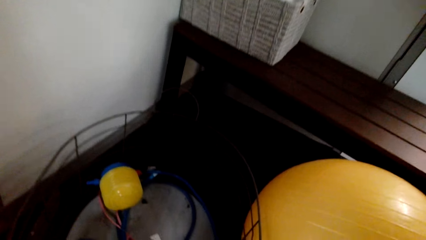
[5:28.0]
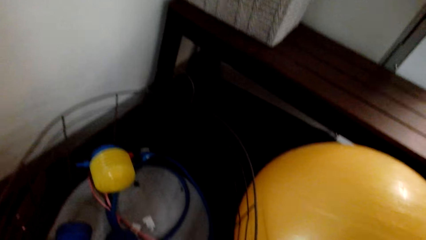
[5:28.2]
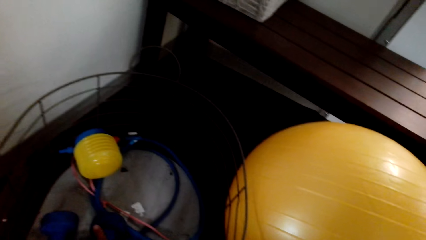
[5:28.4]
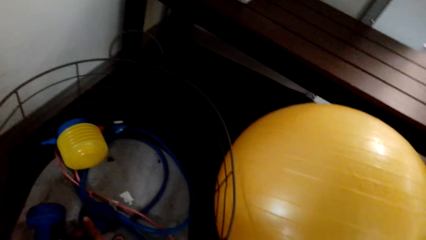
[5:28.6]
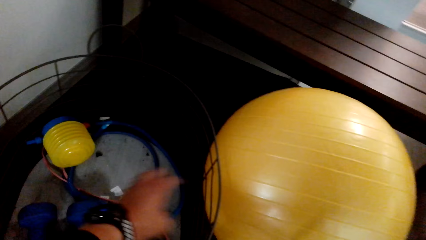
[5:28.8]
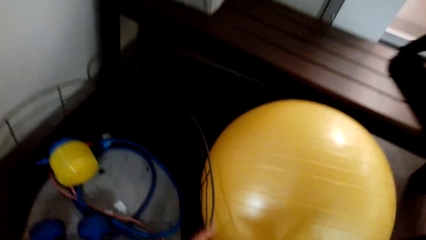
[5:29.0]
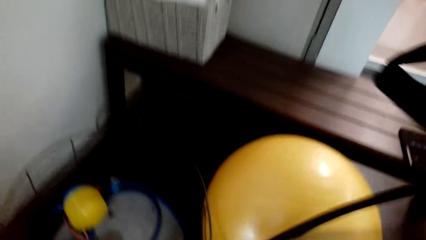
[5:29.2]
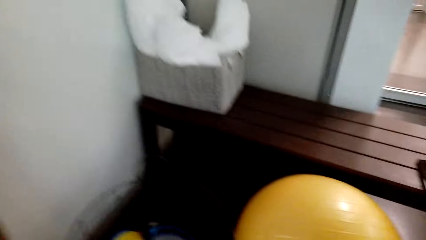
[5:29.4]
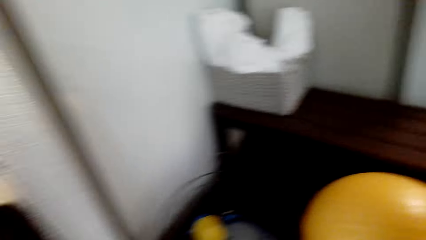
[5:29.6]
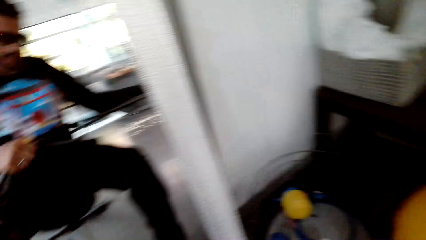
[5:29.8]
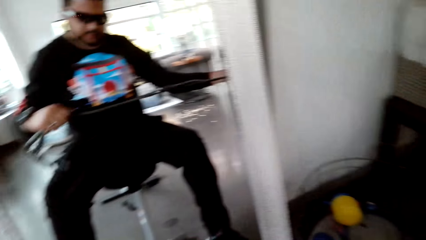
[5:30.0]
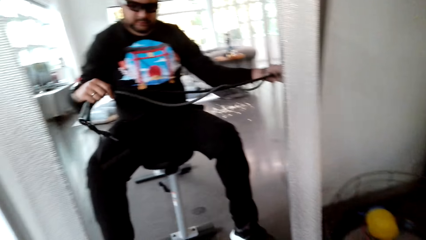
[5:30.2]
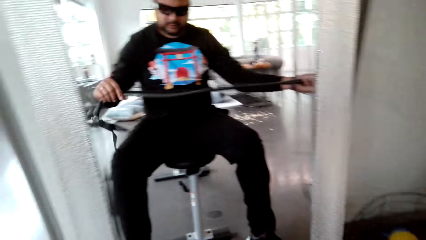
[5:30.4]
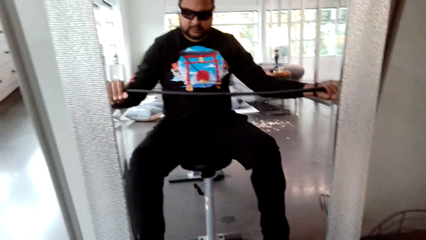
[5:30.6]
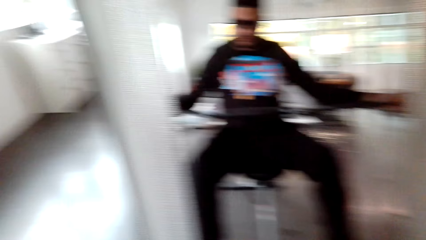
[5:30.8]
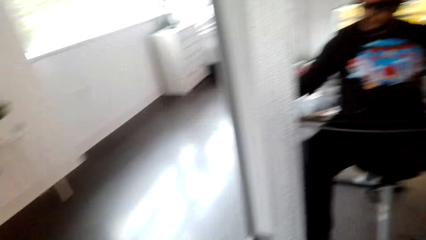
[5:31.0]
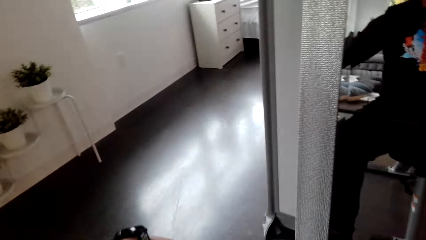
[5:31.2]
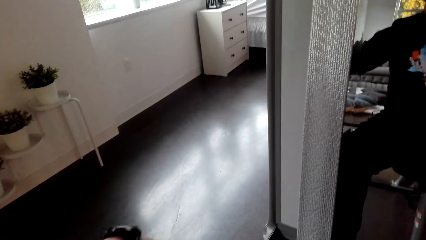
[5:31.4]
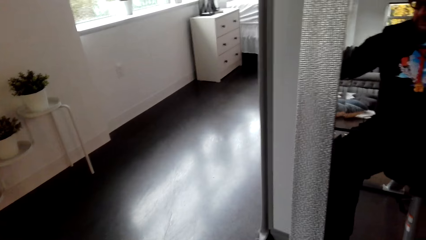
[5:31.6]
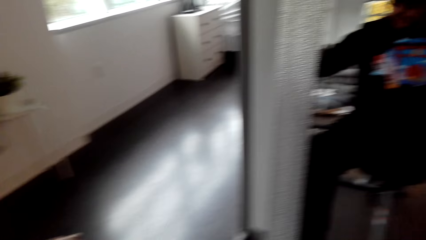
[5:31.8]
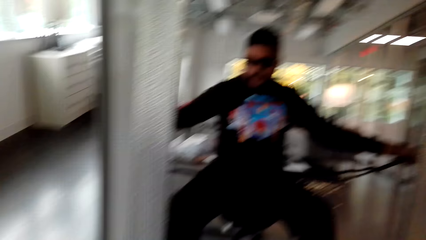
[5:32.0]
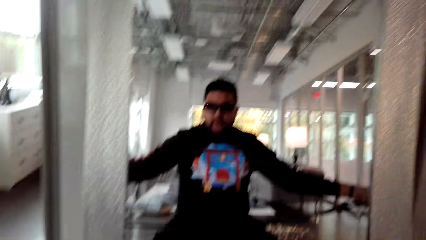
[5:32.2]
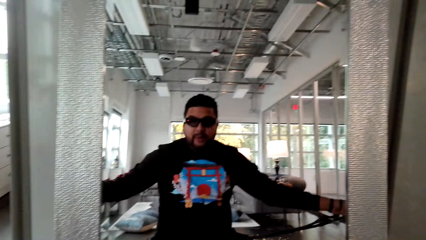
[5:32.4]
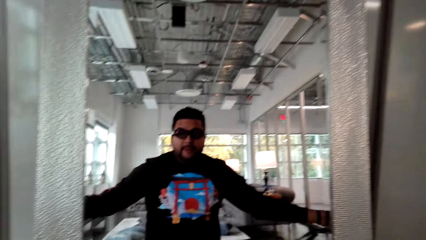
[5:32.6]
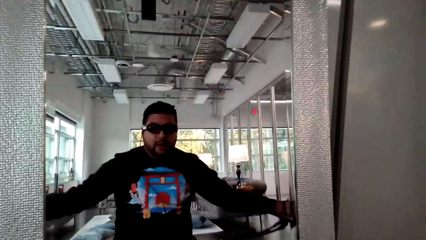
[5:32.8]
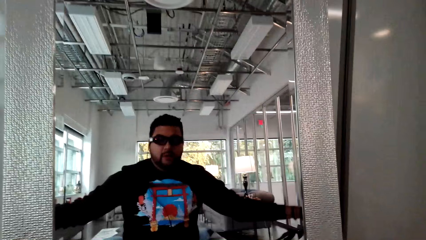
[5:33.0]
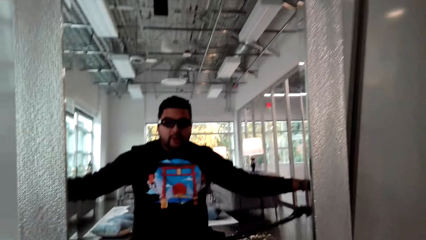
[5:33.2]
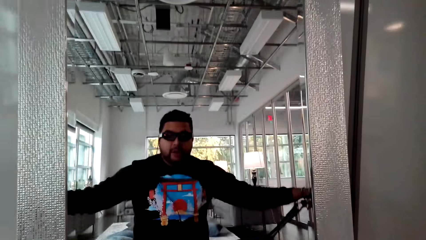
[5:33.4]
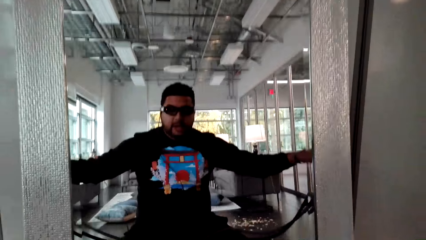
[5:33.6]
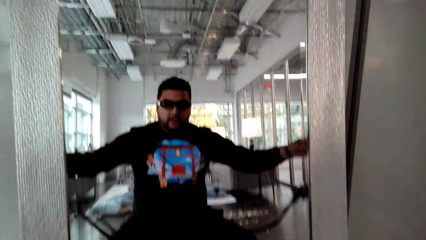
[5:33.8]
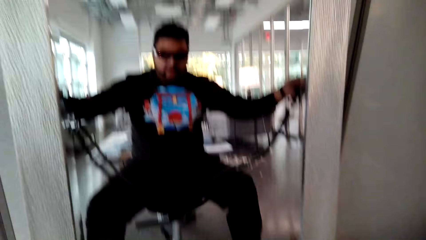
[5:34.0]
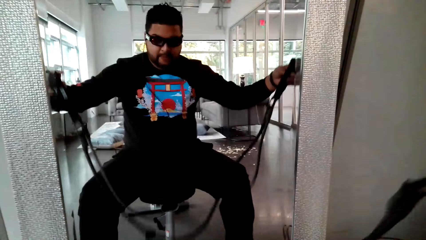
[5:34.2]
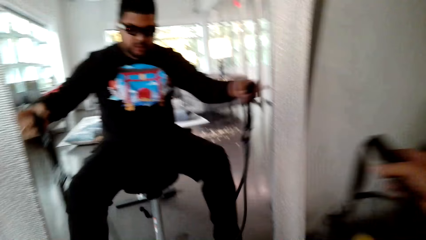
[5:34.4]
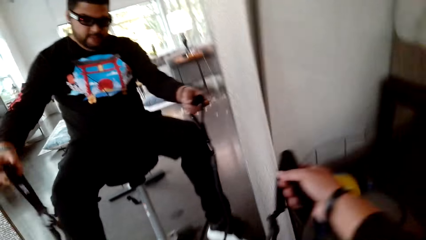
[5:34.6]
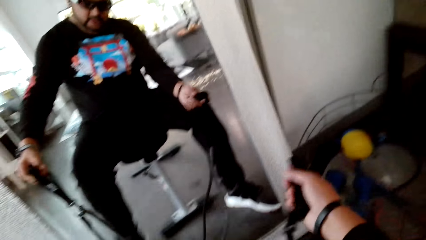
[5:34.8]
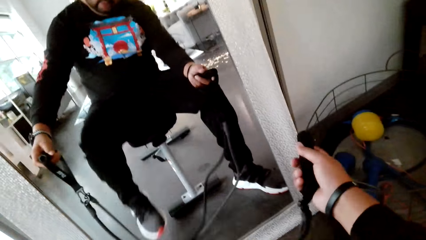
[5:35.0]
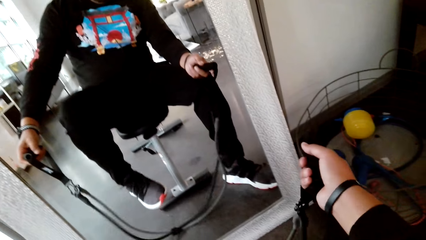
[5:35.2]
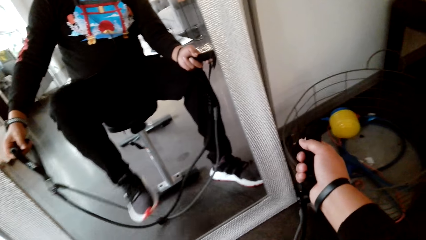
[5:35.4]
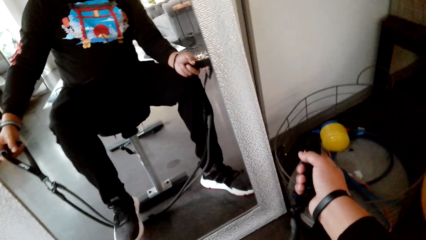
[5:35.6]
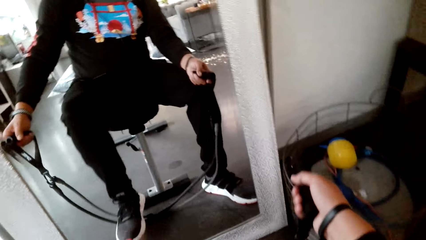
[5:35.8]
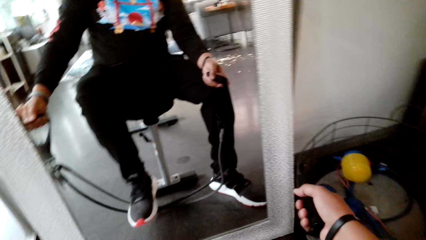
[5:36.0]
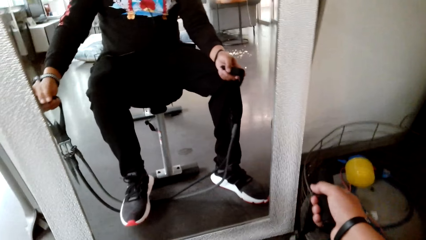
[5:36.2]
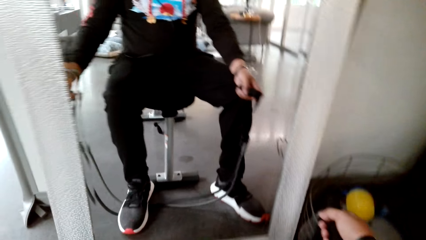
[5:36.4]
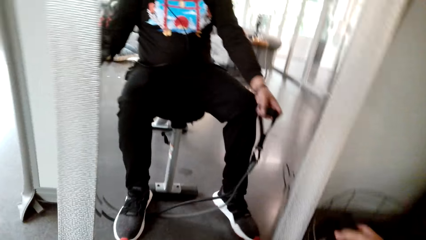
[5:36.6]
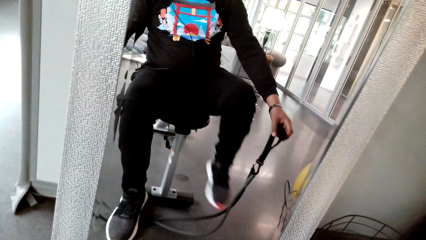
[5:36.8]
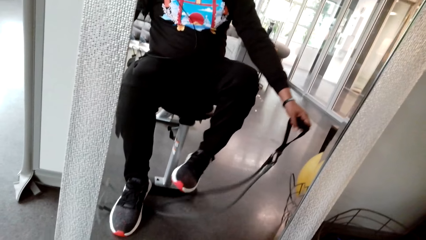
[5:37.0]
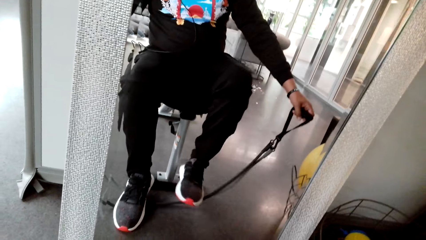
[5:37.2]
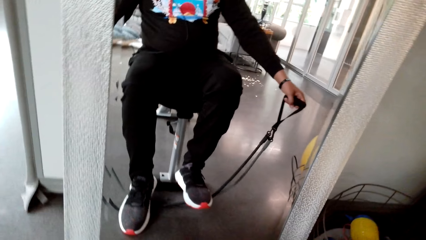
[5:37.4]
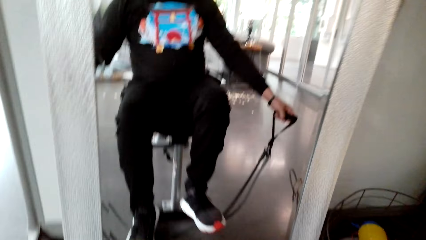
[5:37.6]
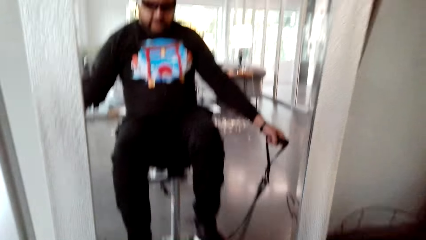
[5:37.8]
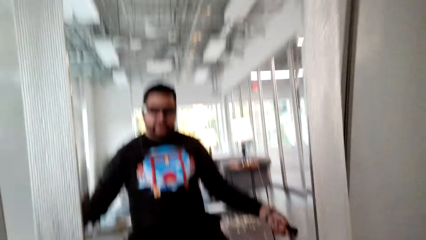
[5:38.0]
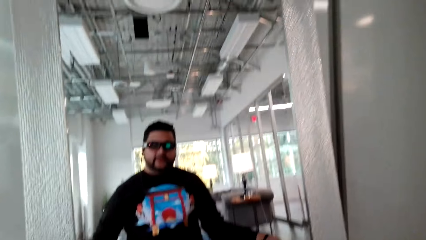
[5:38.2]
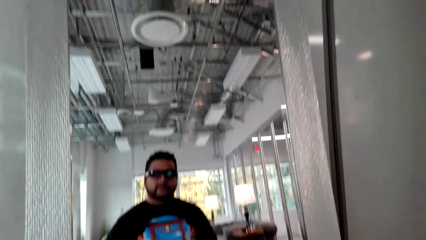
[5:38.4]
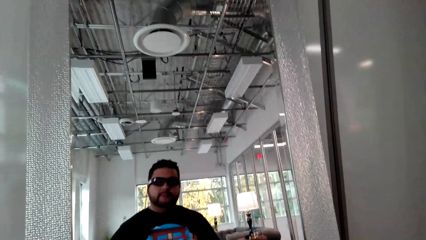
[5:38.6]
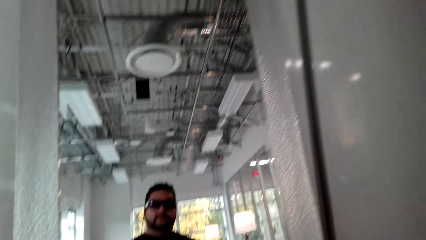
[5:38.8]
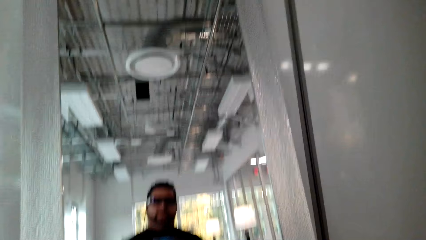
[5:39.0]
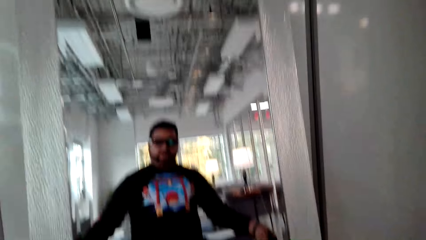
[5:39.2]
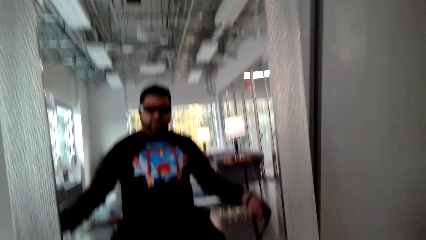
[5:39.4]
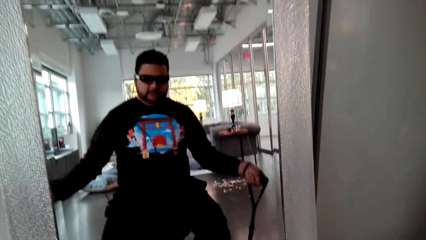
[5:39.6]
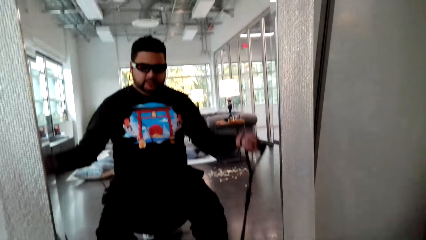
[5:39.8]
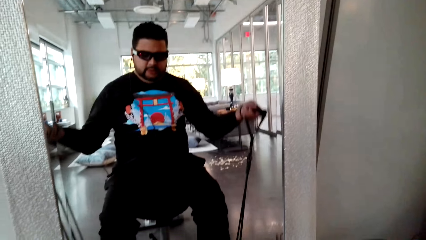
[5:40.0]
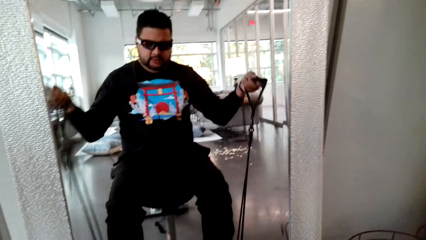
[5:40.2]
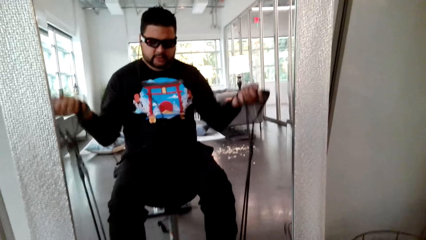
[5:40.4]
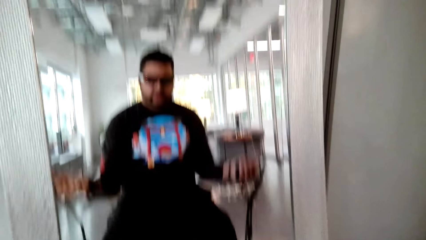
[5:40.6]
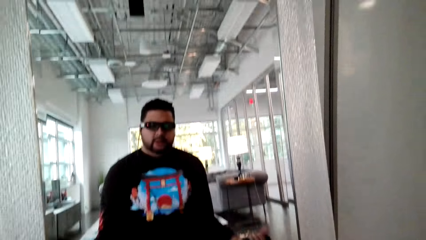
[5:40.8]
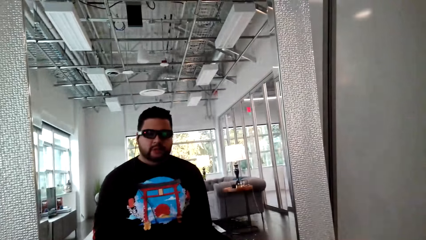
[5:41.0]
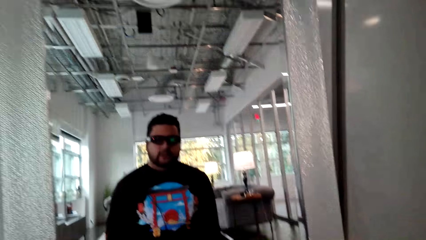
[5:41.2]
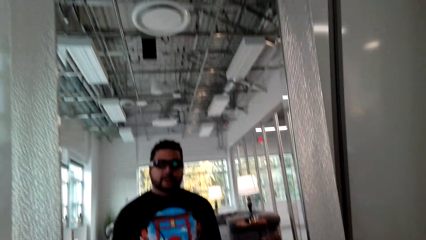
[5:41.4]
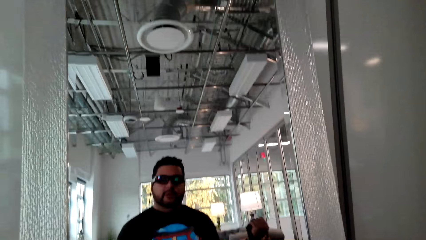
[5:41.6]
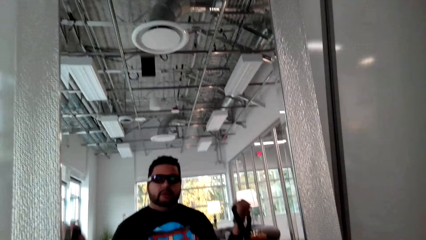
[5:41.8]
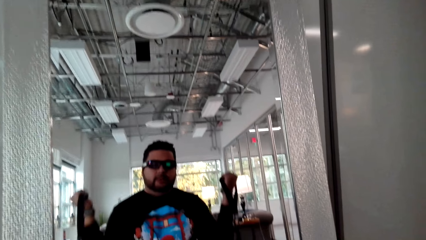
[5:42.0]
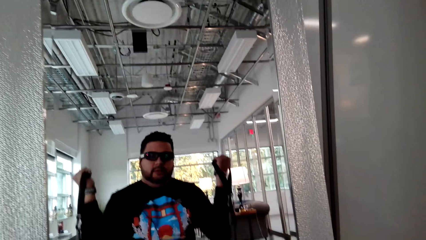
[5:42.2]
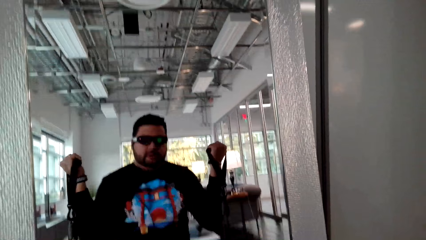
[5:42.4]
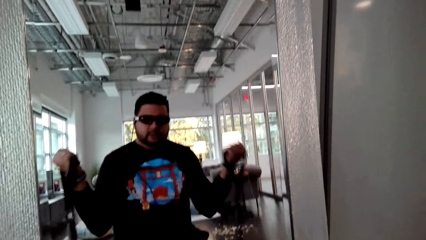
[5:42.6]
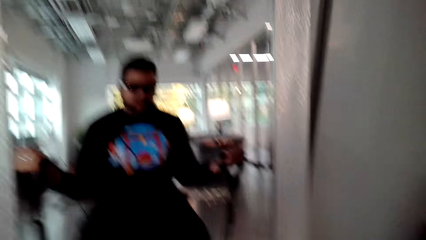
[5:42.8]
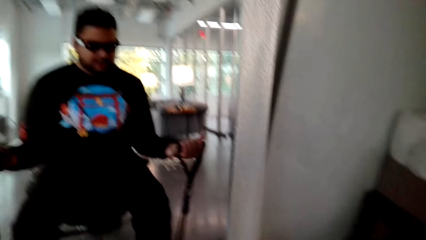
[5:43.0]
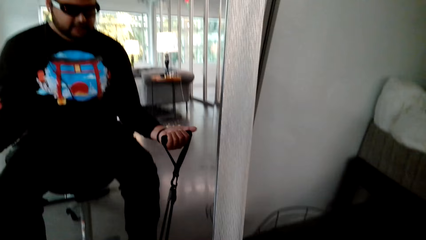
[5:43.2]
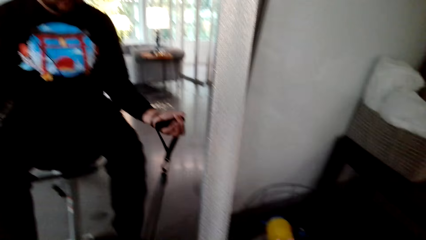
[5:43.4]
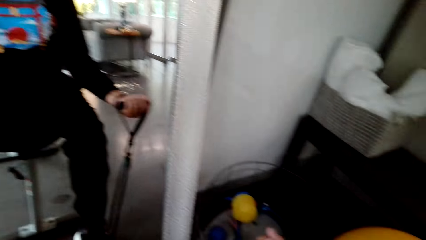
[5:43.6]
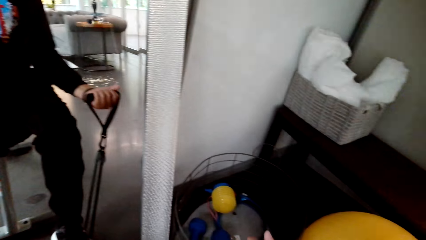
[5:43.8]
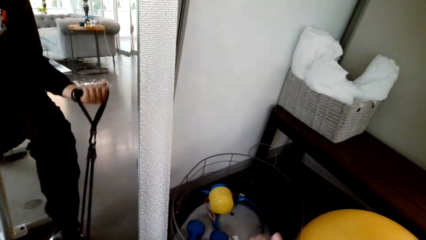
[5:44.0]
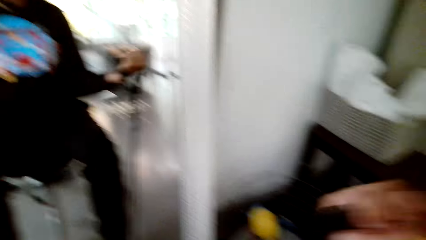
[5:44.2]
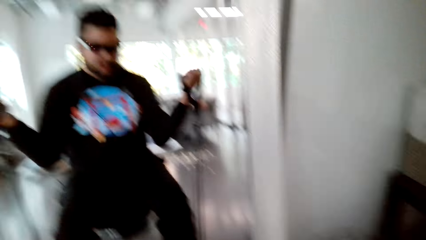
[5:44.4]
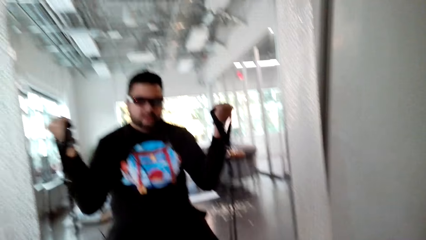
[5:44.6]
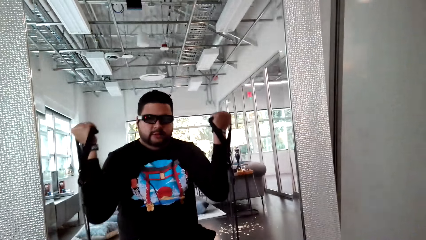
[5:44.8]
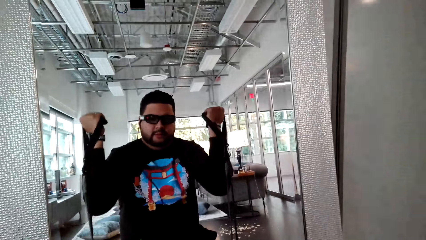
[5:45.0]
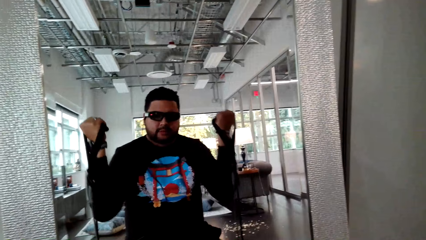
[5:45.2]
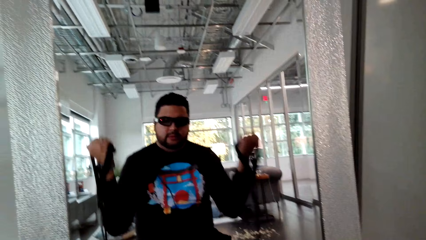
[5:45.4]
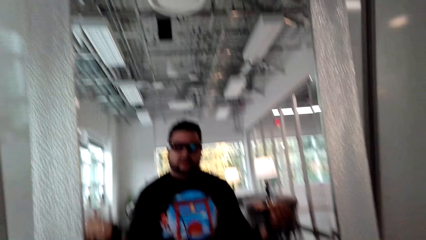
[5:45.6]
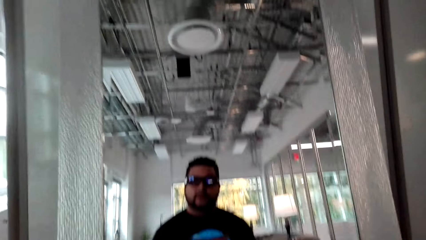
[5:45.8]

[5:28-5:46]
The camera wearer puts their legs over the ropes. They stretch the rope. They pull the rope. They dialogue with a person.
